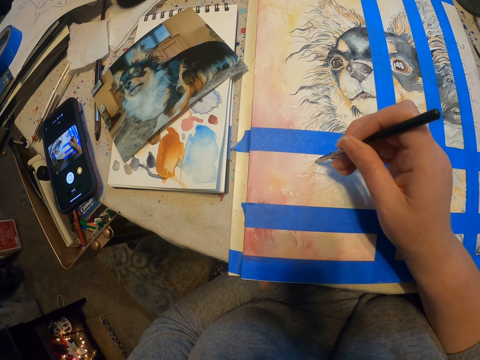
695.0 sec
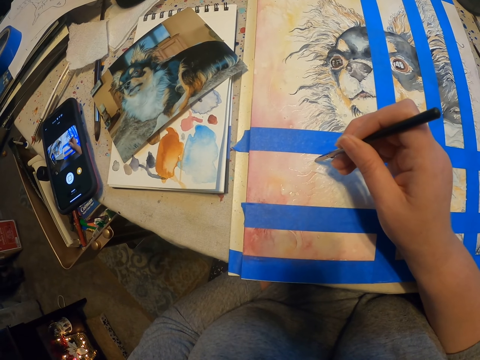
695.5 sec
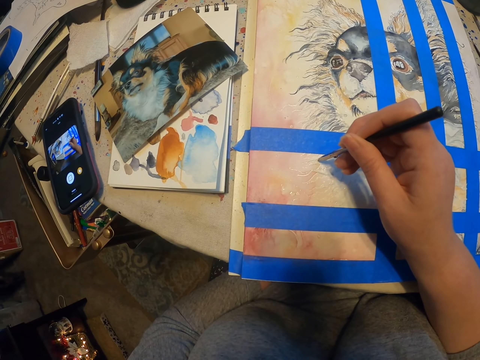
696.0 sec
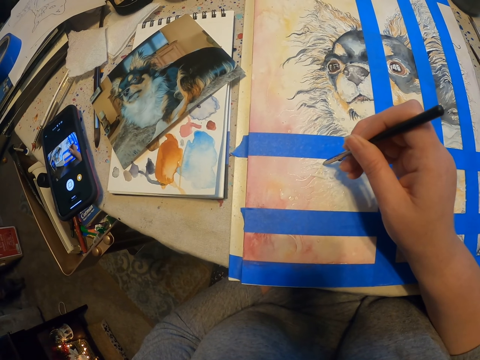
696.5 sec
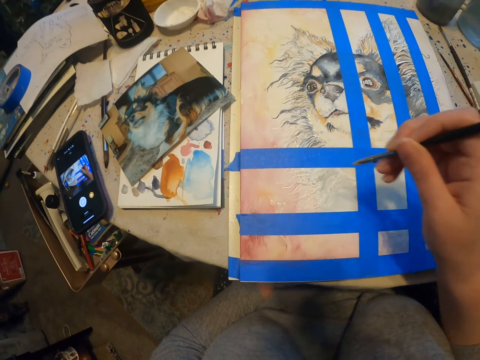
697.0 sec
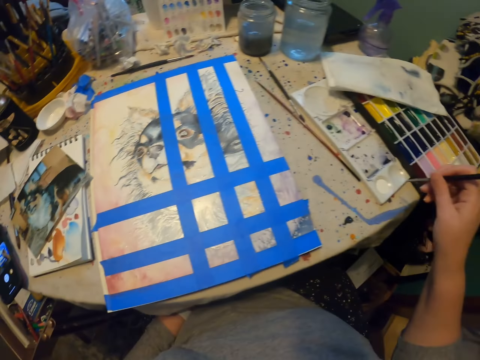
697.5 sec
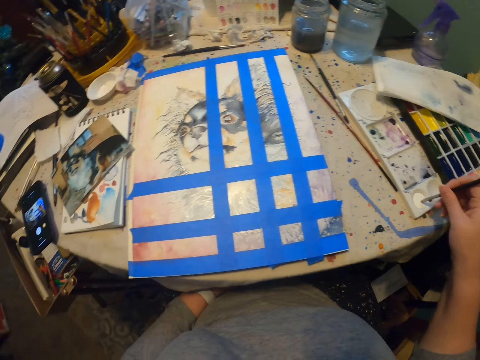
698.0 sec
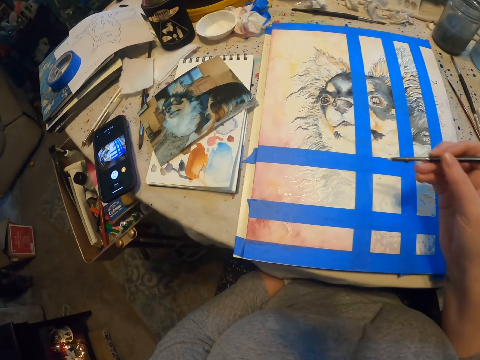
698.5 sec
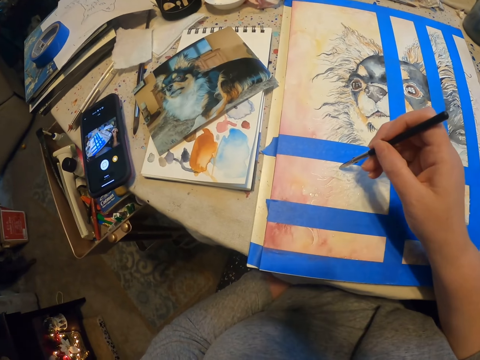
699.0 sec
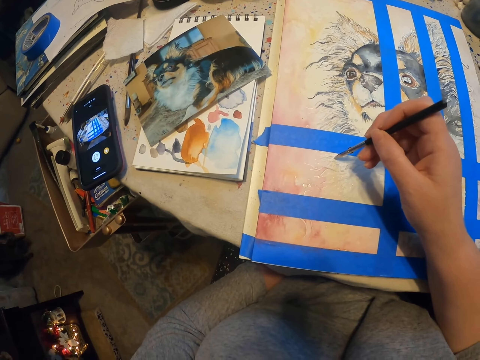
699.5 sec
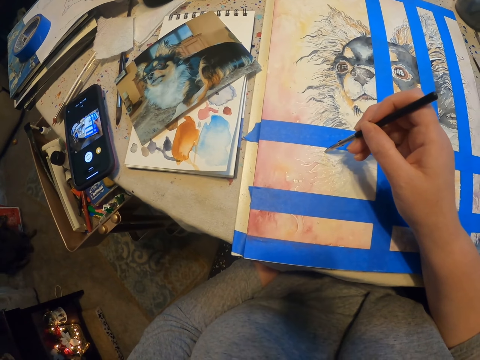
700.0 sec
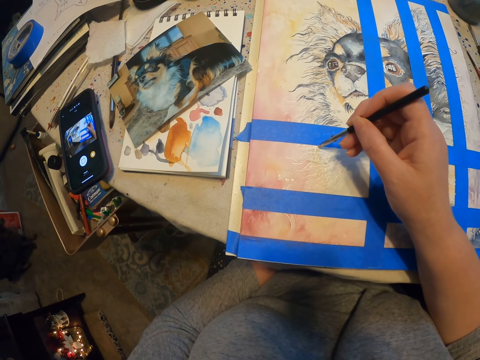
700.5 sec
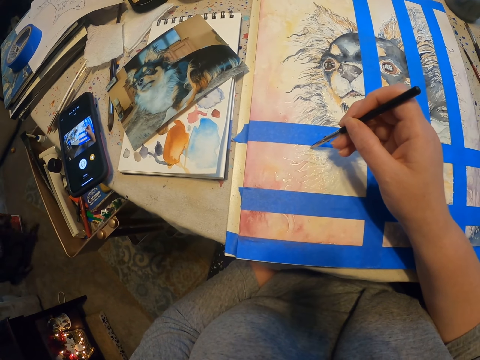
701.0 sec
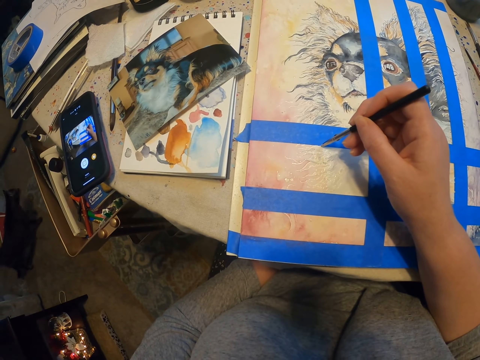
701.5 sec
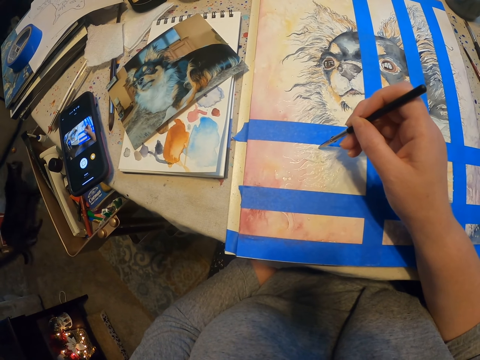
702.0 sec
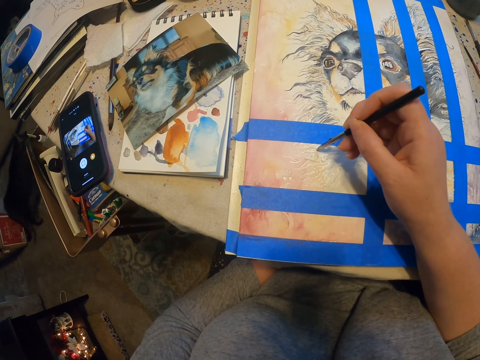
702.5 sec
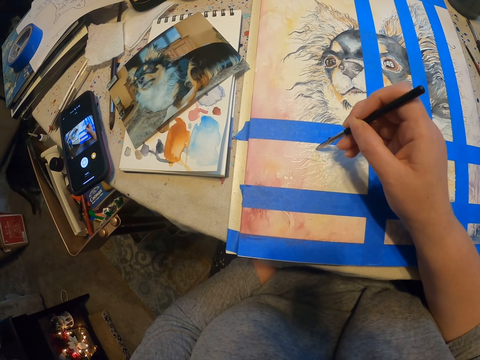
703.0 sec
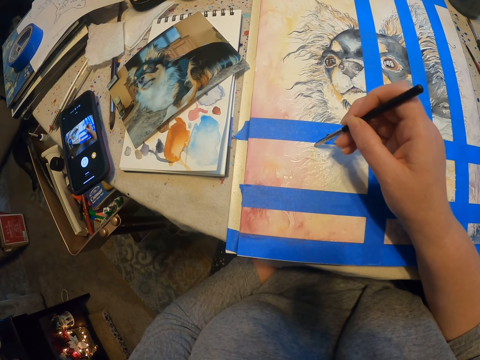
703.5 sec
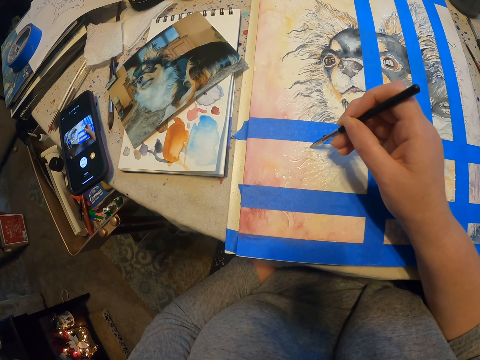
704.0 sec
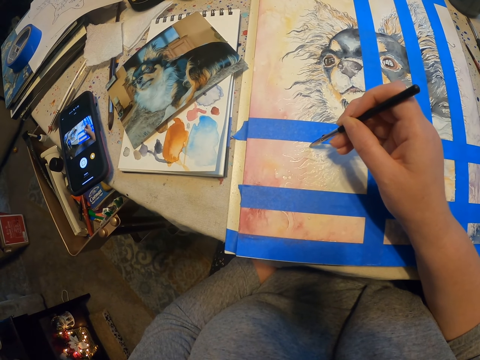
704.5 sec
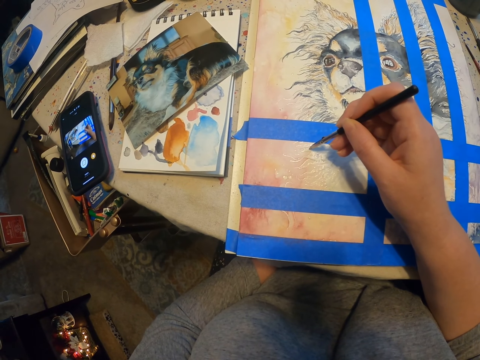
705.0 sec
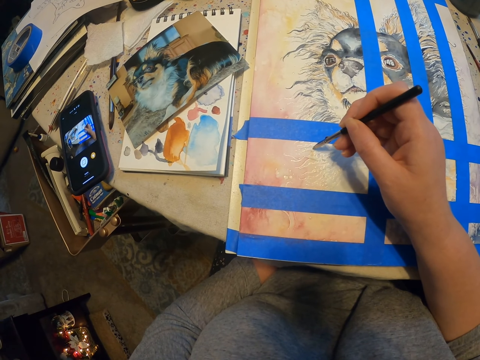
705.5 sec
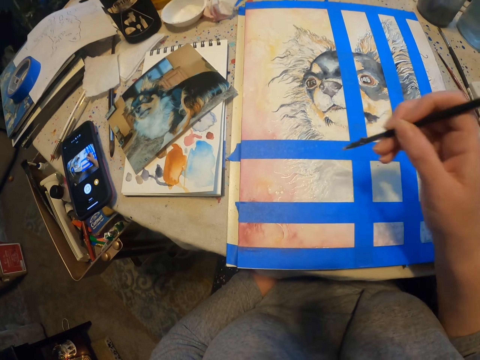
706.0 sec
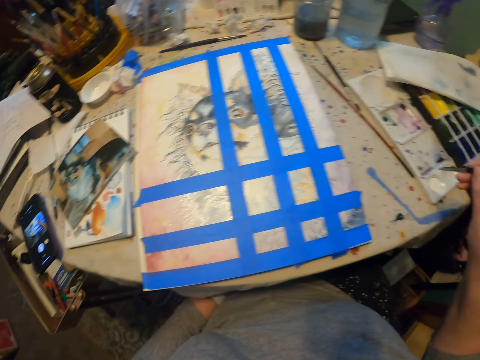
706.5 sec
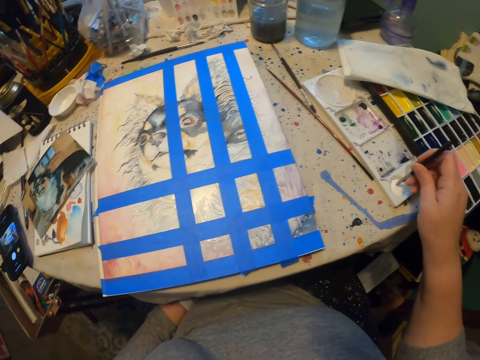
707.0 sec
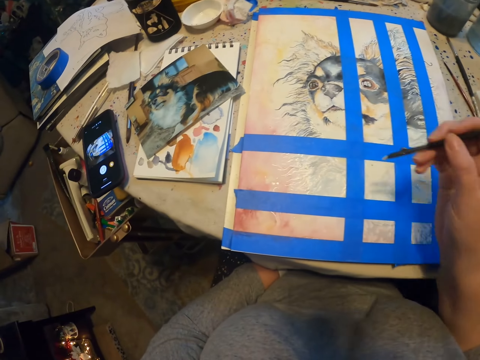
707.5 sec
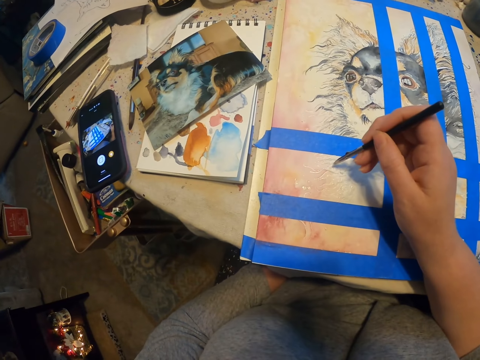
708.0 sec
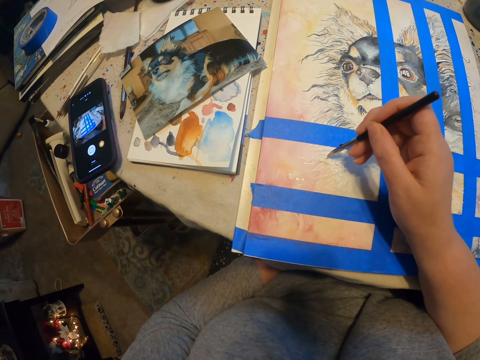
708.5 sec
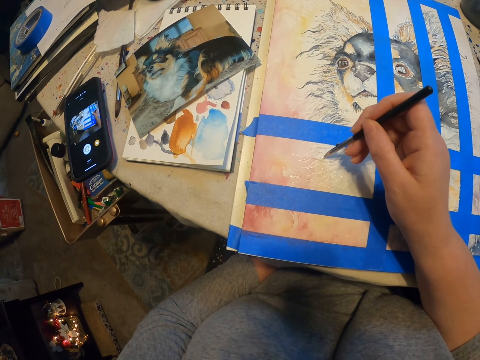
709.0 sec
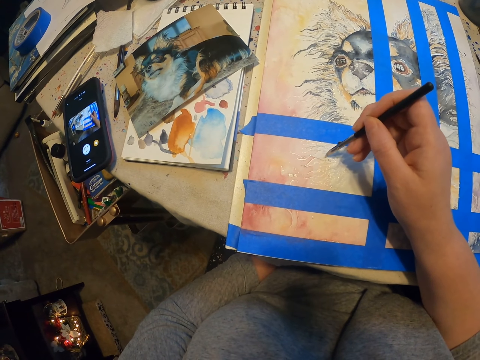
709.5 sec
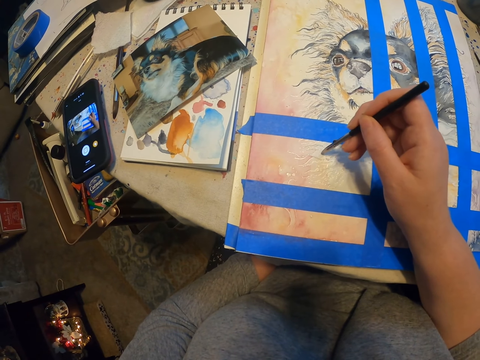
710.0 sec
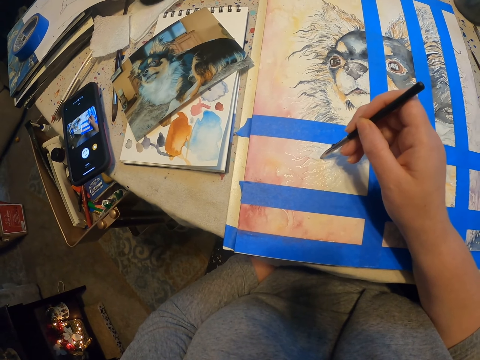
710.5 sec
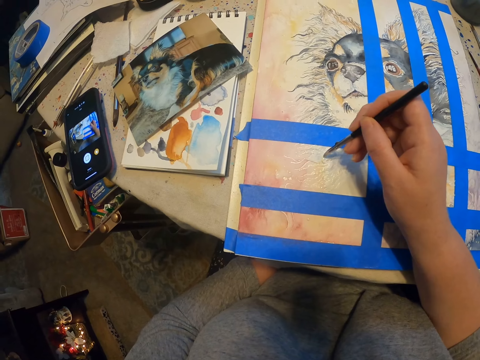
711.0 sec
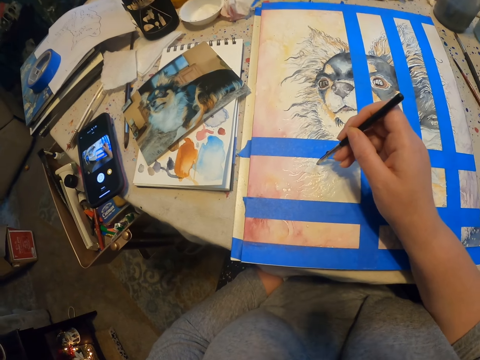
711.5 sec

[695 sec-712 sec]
The camera wearer dips the pen in the white crayon. They draw the painting with the pen. They dip the pen in the white crayon. They draw the painting with the pen.

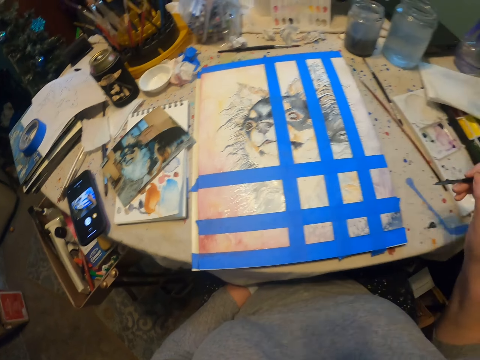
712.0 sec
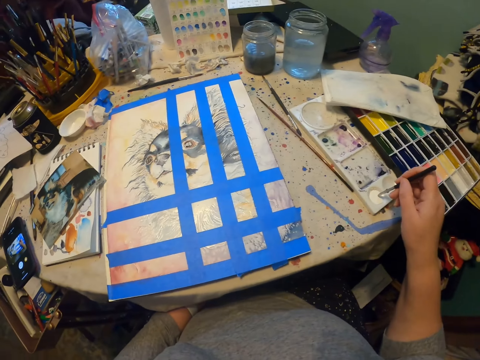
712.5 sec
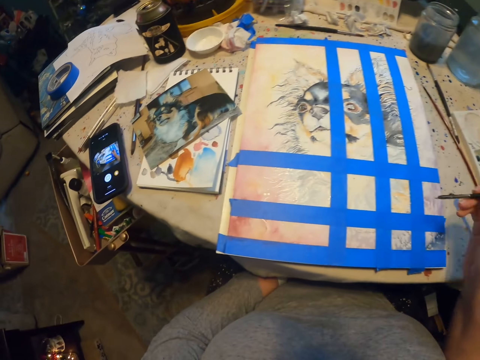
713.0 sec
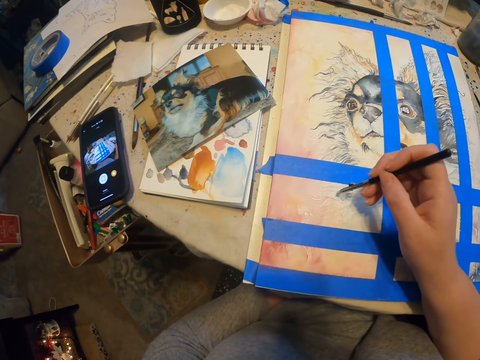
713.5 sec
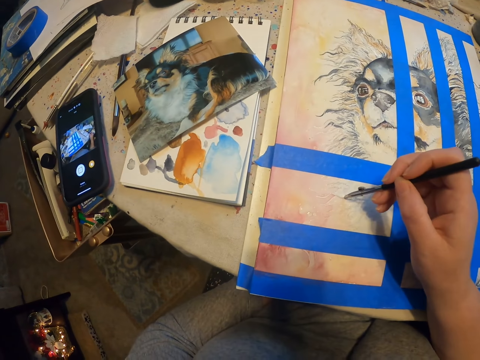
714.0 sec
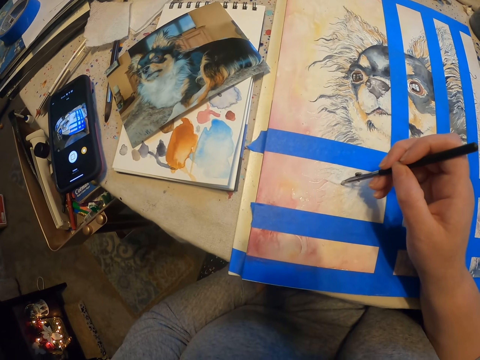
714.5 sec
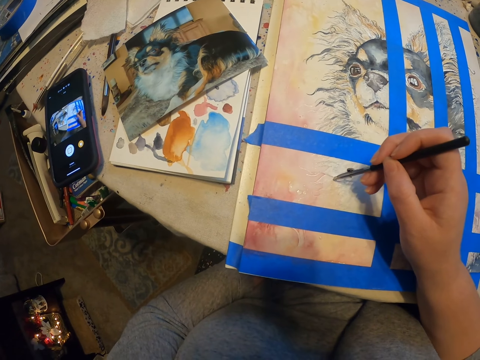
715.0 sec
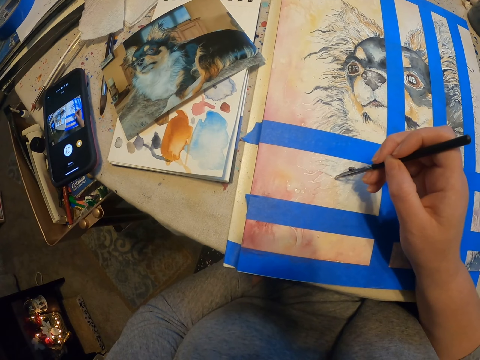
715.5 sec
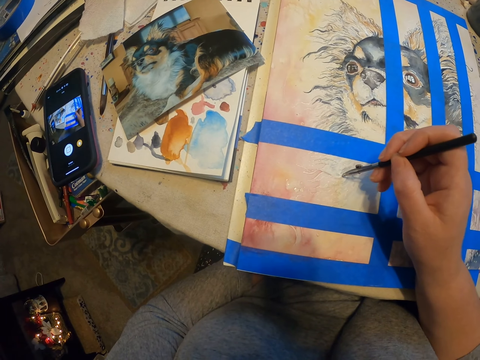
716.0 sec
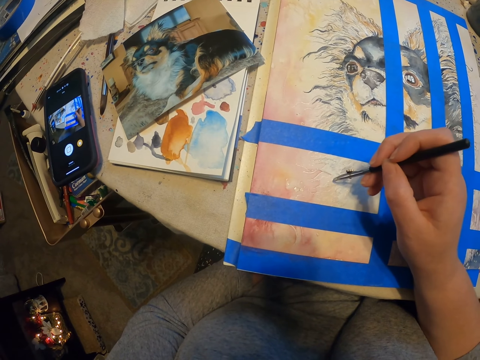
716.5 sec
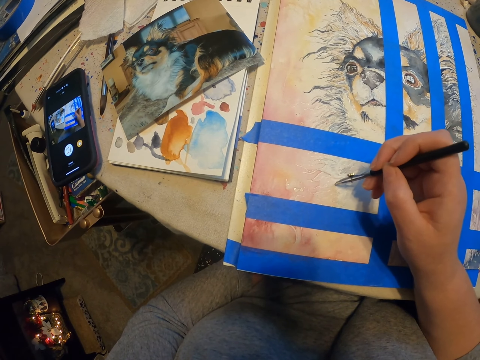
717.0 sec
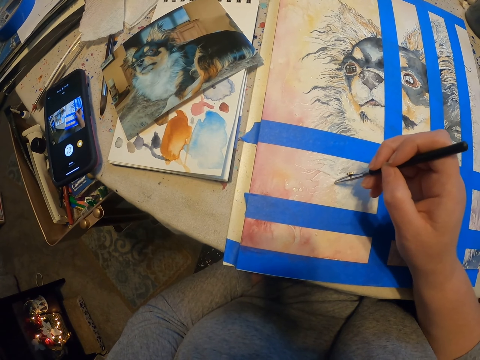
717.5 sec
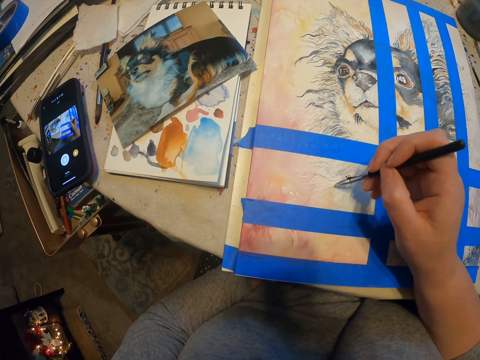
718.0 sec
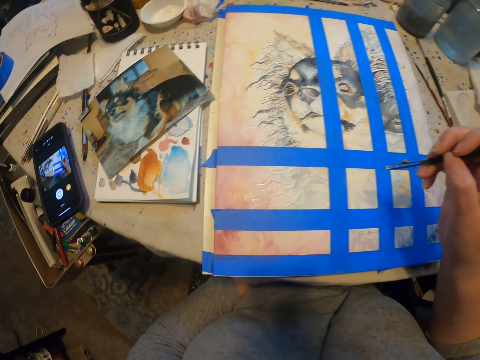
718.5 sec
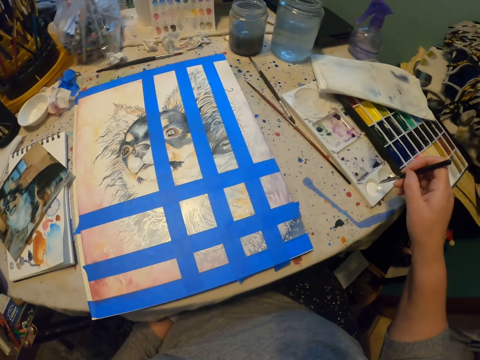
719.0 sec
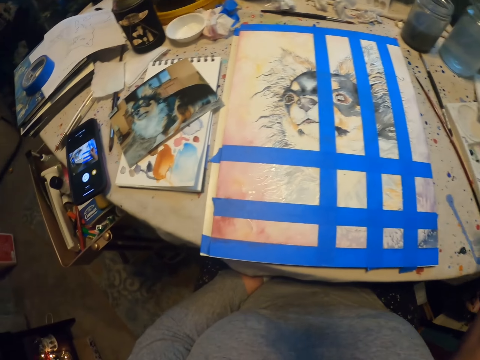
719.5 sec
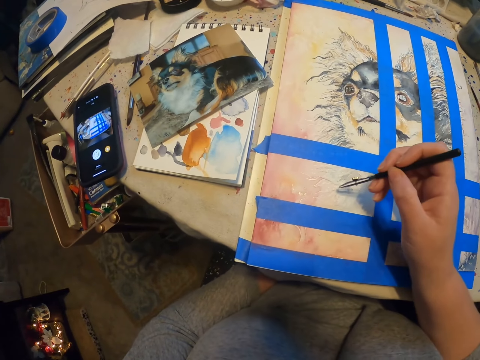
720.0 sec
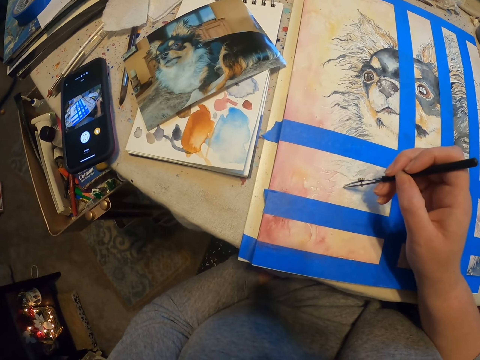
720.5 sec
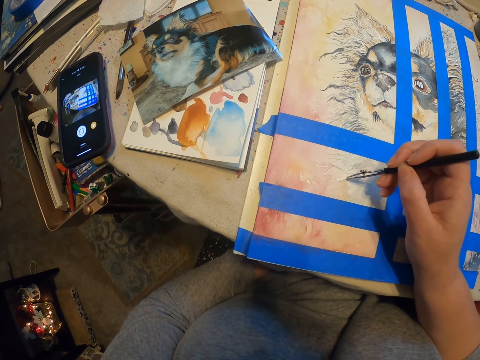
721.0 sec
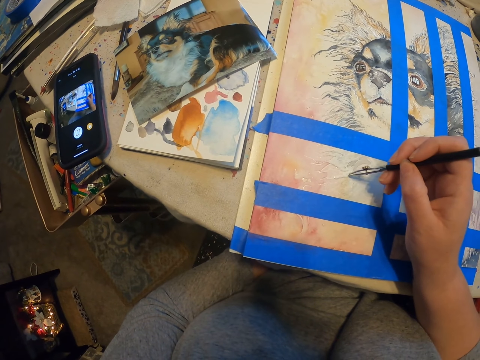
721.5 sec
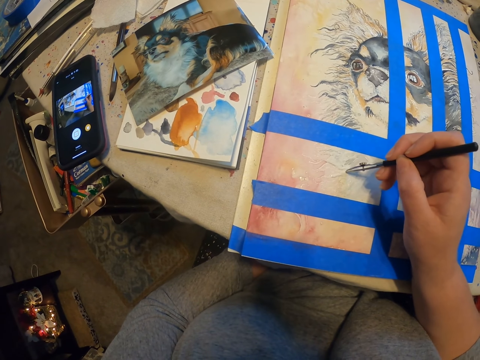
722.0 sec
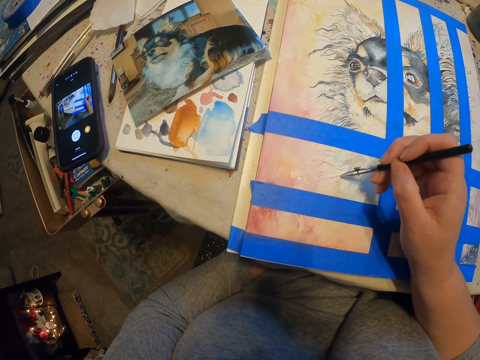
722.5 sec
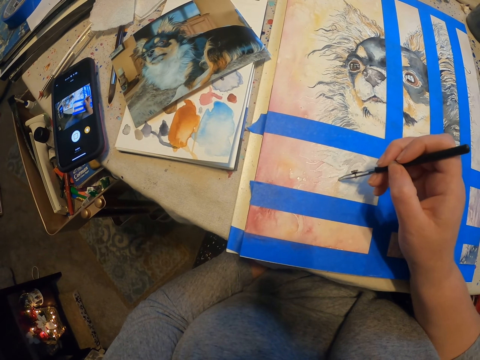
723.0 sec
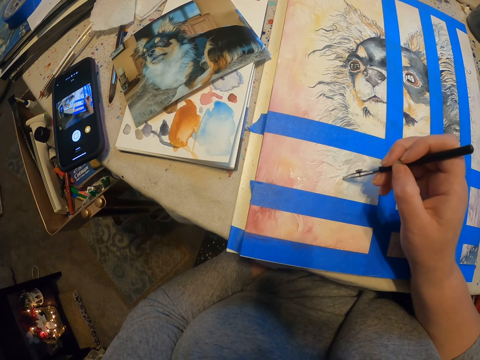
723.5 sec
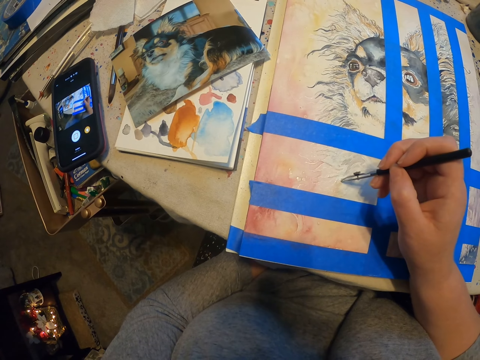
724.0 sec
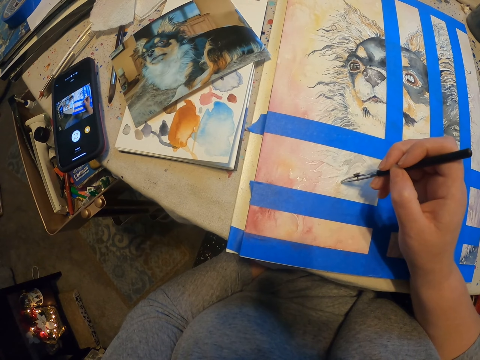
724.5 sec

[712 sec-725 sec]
The camera wearer dips the pen in the white crayon. They draw the painting with the pen. They pick paint. They paint a drawing.
